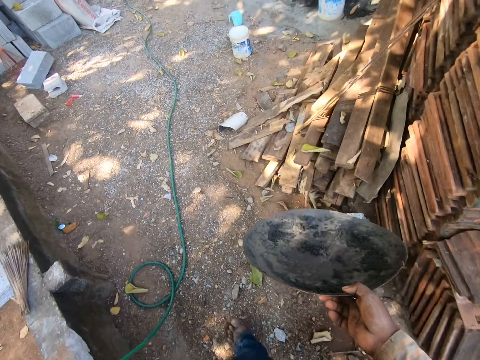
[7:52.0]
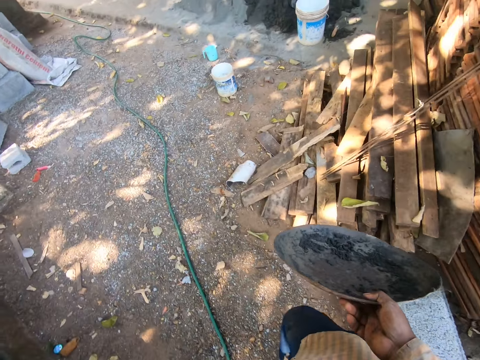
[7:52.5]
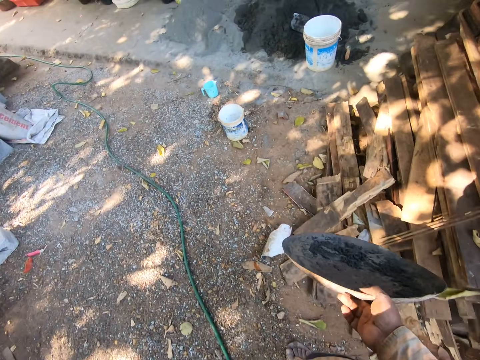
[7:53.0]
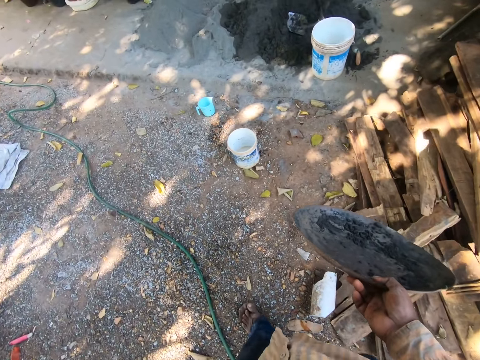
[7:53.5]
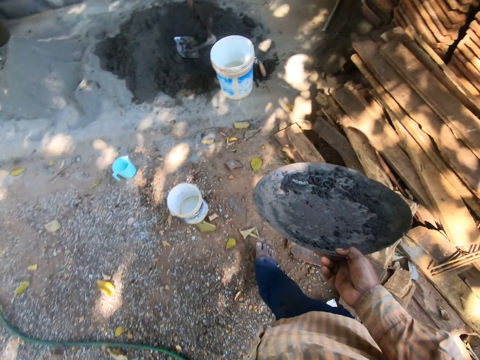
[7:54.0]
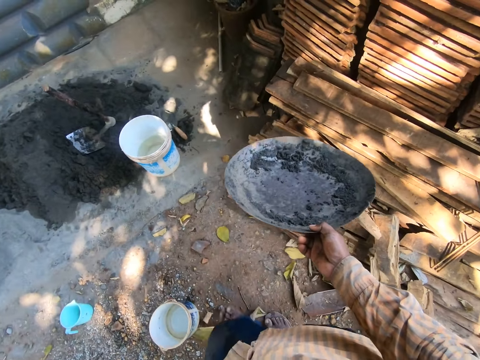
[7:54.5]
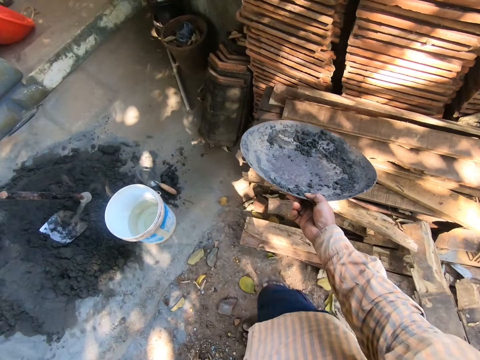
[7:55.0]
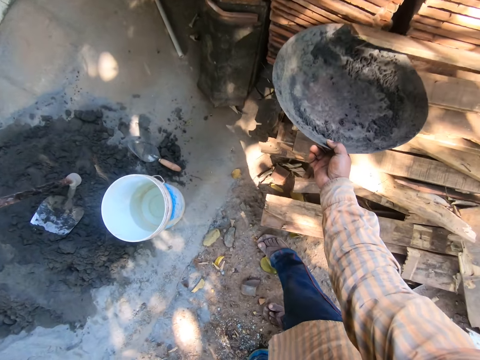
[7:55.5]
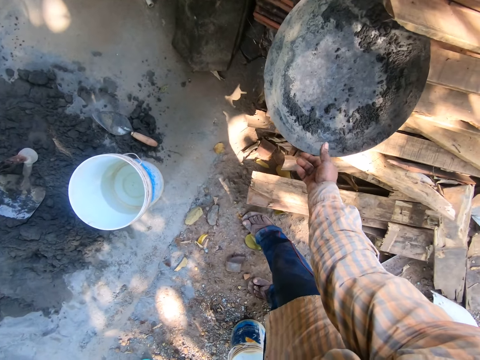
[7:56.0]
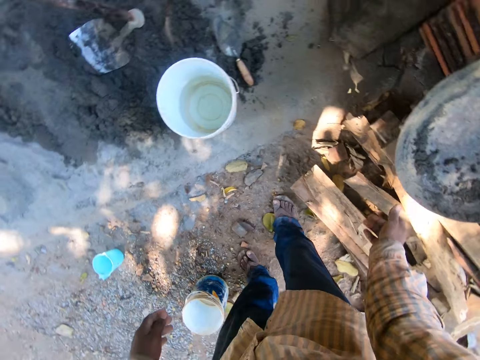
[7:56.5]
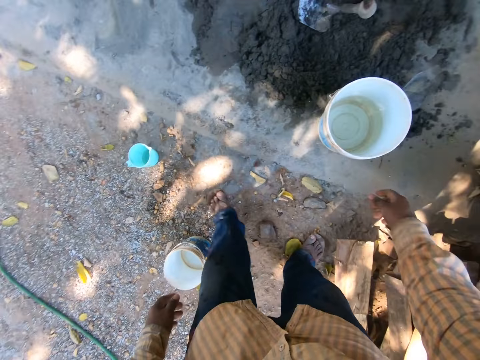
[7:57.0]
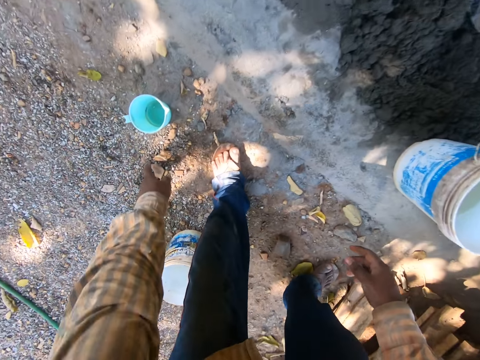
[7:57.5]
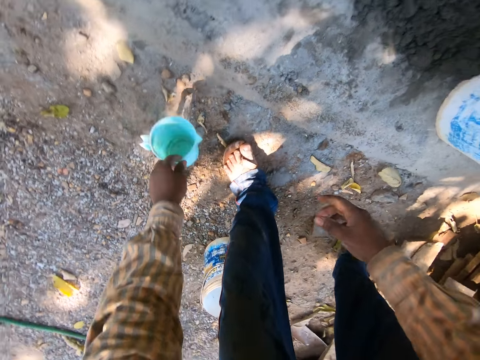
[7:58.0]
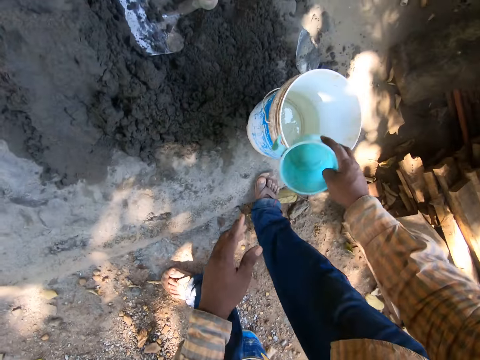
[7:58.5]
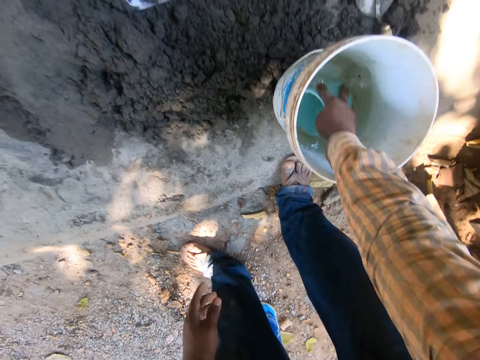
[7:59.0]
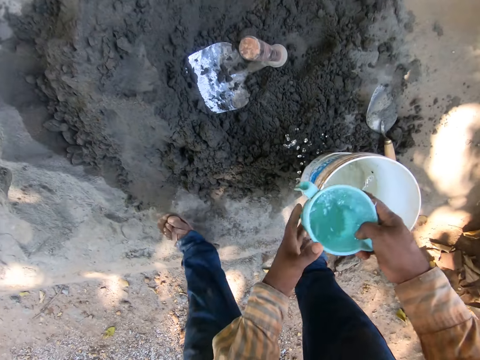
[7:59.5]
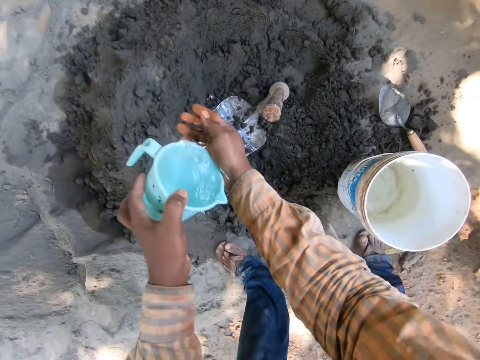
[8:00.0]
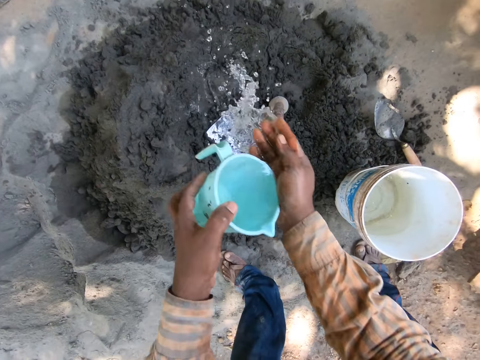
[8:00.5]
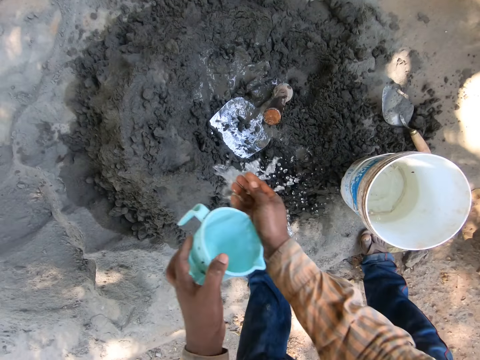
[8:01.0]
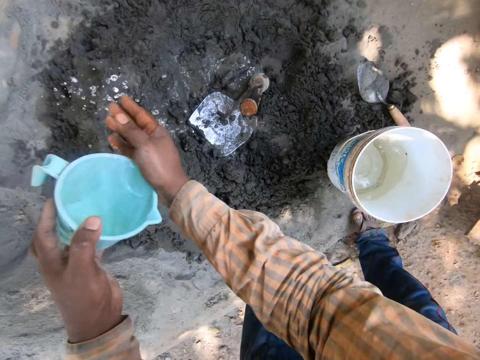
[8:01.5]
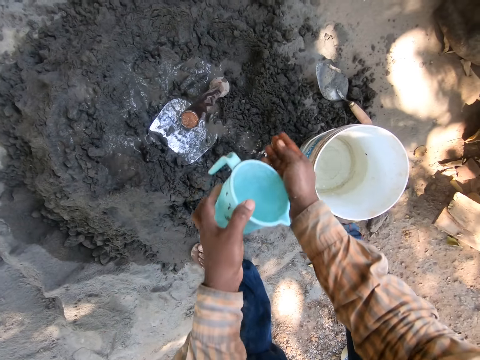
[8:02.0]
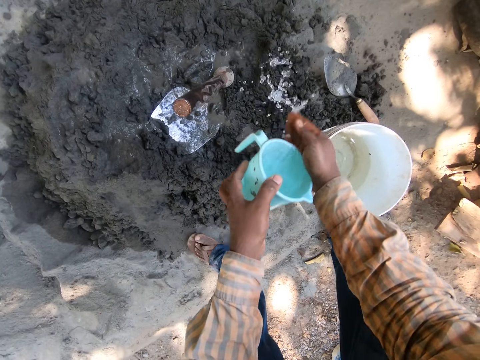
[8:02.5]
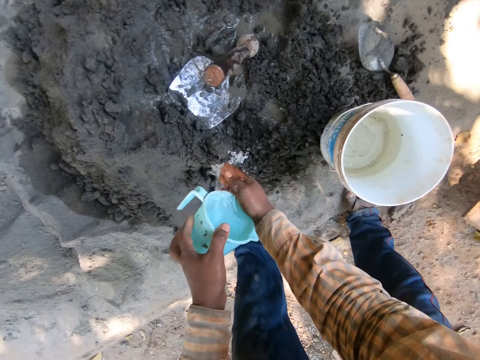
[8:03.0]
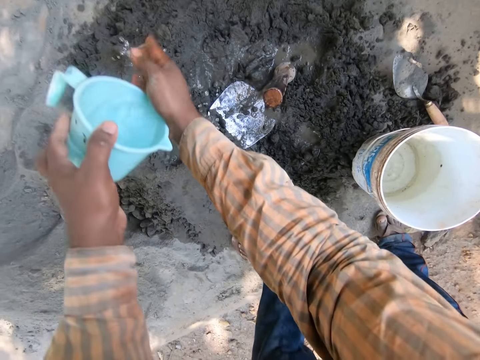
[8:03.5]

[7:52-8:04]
The camera wearer puts a mortar pan on the timbers, turns around, and walks in a yard. They take a cup. They draw the water and sprinkle the water on the concrete.

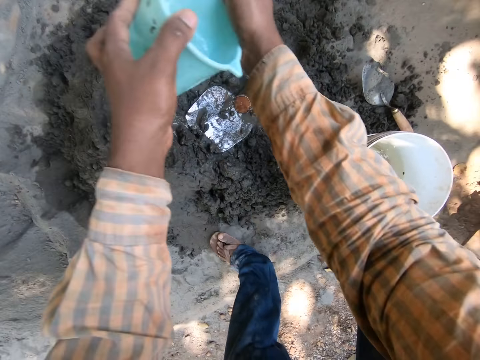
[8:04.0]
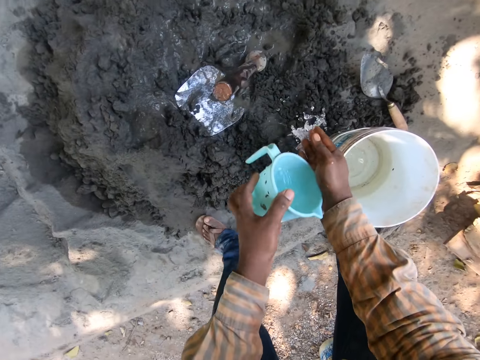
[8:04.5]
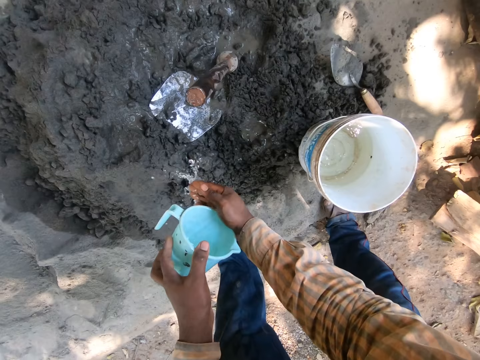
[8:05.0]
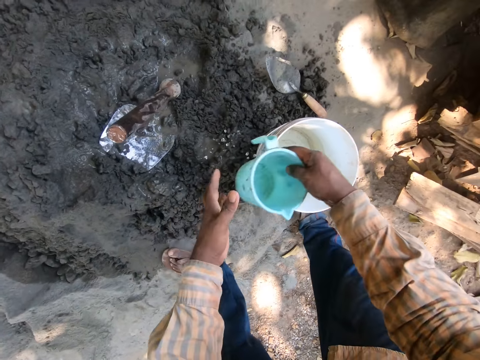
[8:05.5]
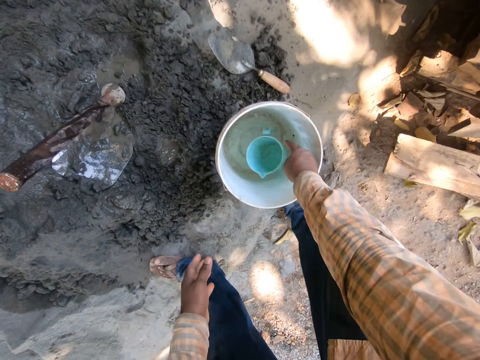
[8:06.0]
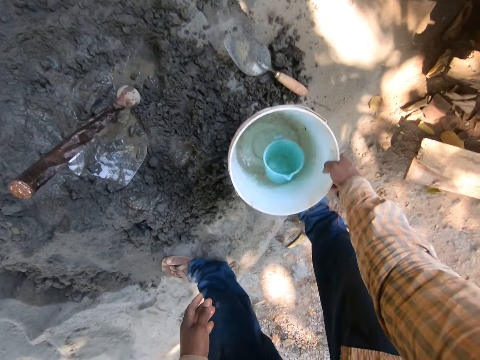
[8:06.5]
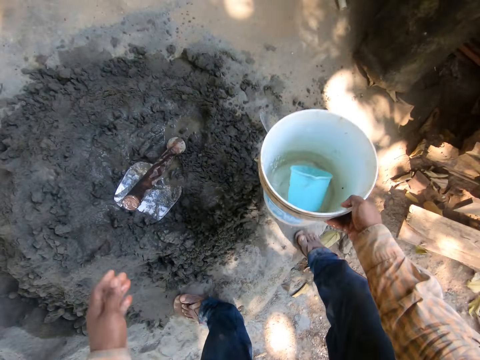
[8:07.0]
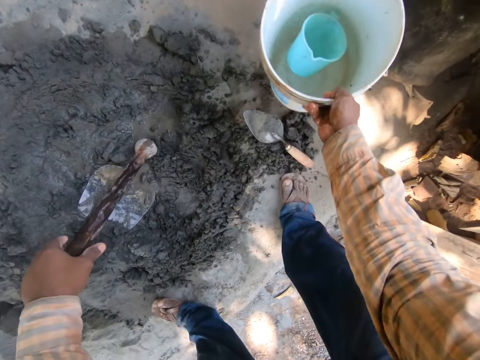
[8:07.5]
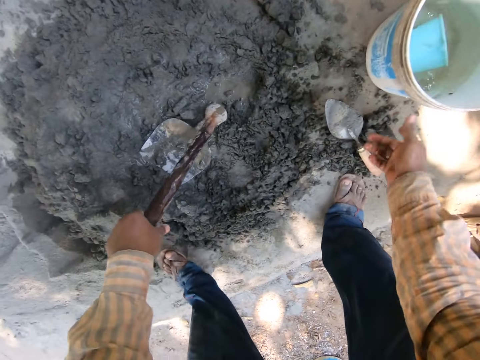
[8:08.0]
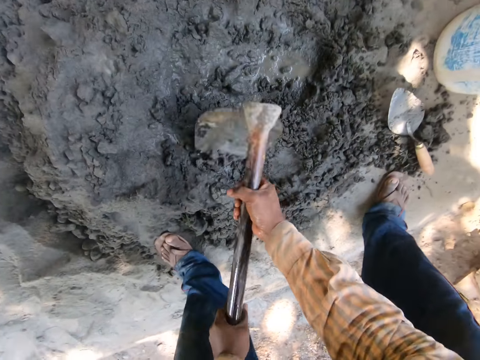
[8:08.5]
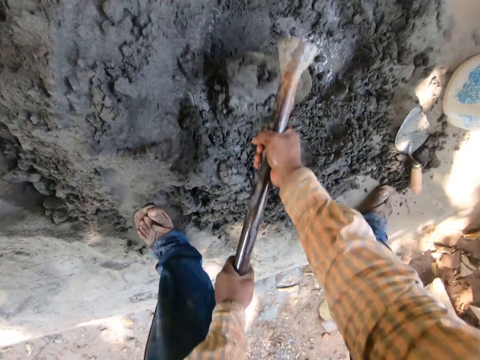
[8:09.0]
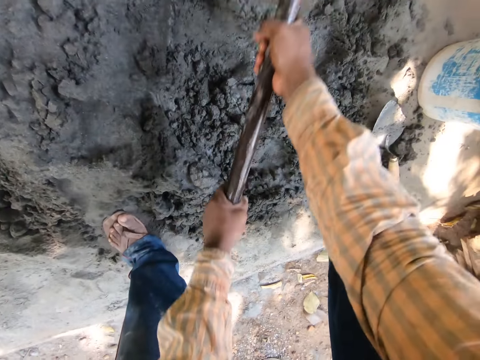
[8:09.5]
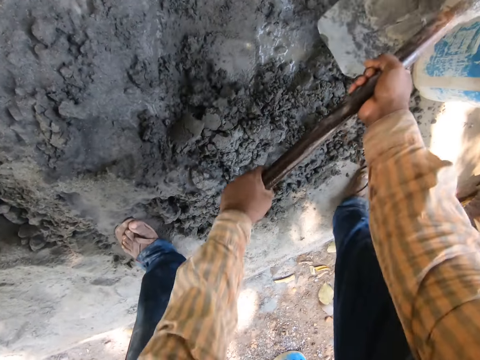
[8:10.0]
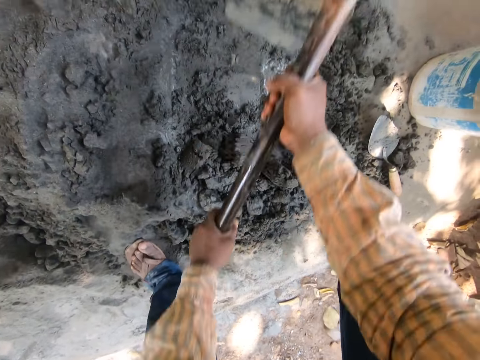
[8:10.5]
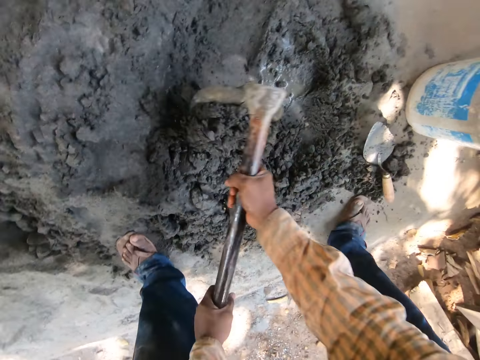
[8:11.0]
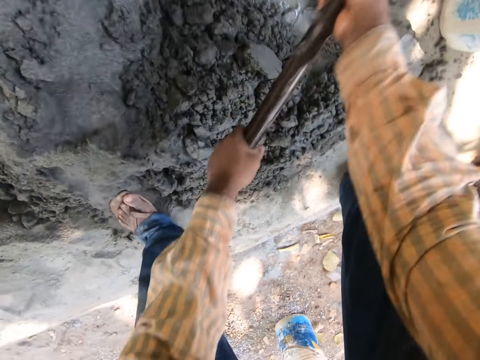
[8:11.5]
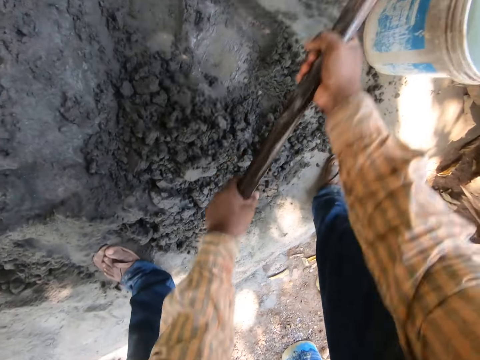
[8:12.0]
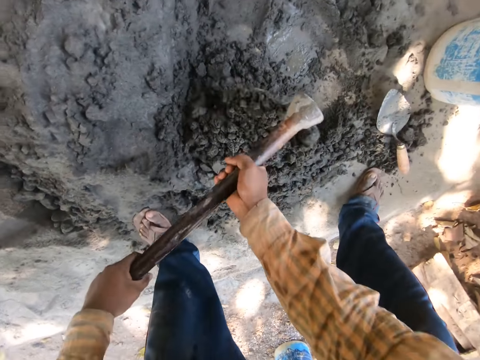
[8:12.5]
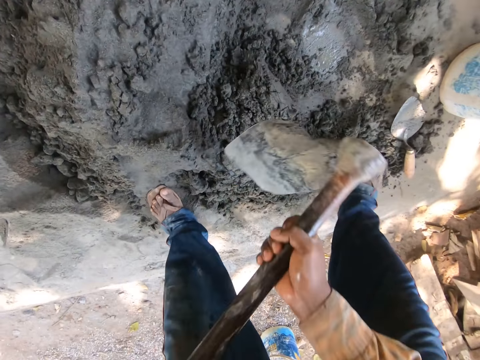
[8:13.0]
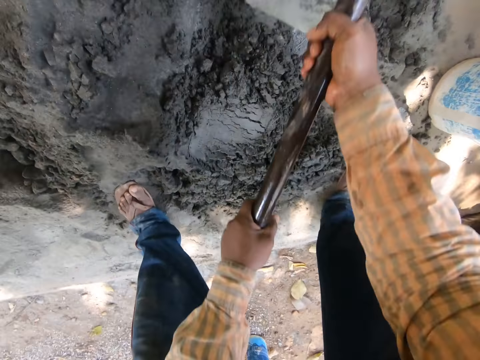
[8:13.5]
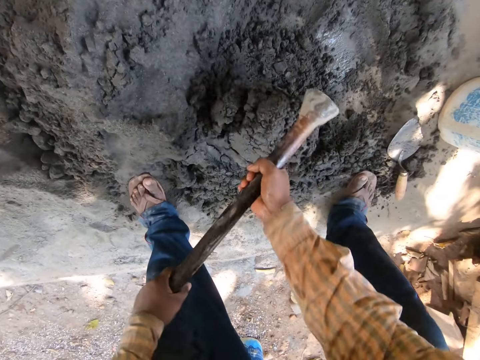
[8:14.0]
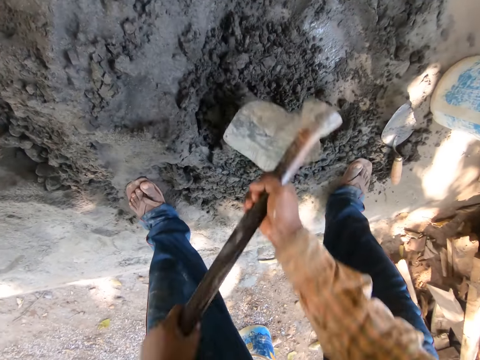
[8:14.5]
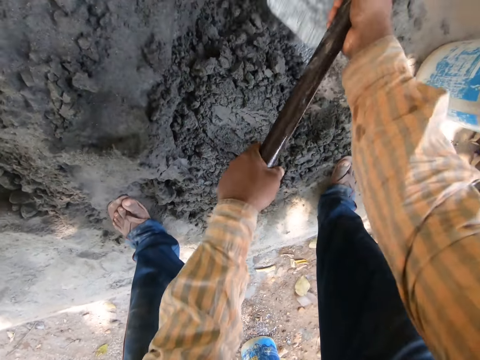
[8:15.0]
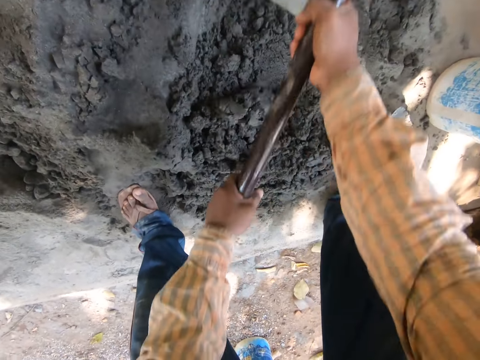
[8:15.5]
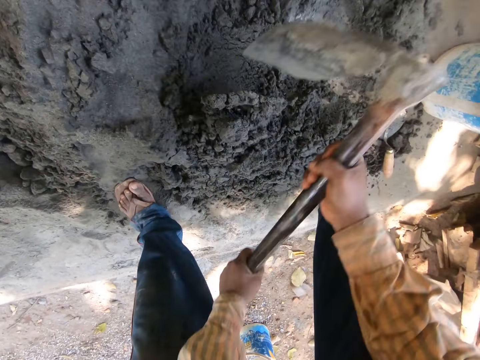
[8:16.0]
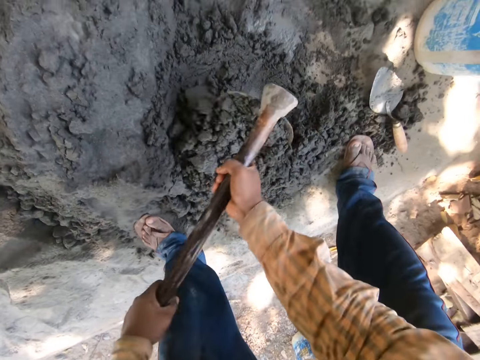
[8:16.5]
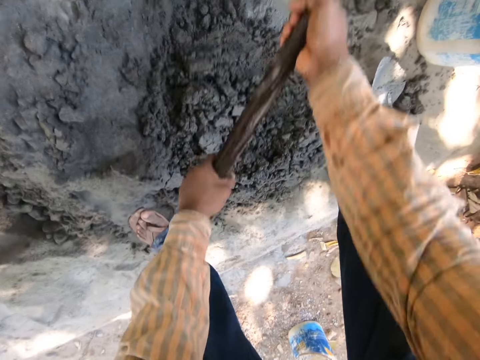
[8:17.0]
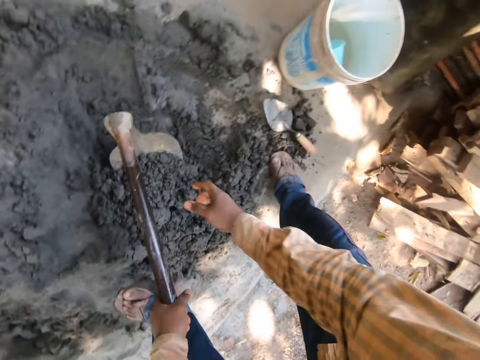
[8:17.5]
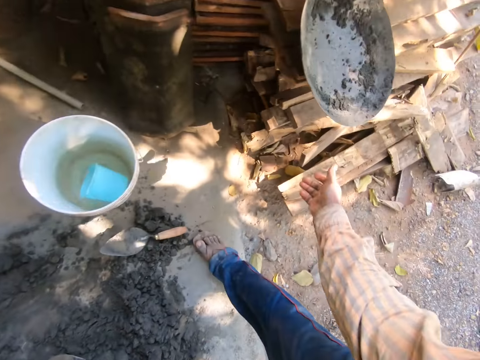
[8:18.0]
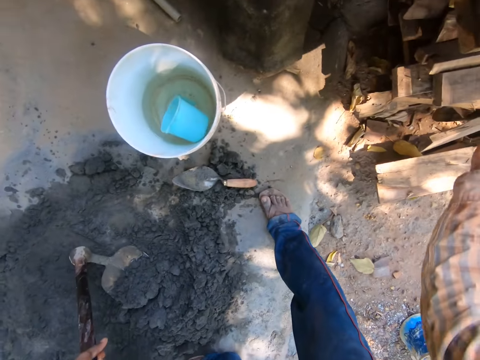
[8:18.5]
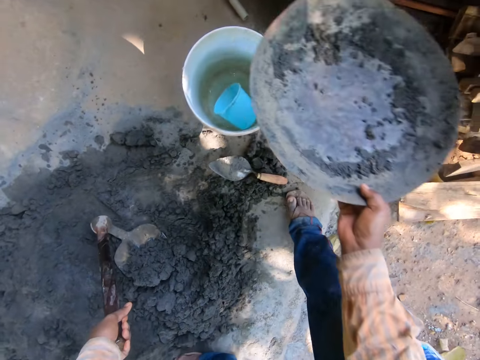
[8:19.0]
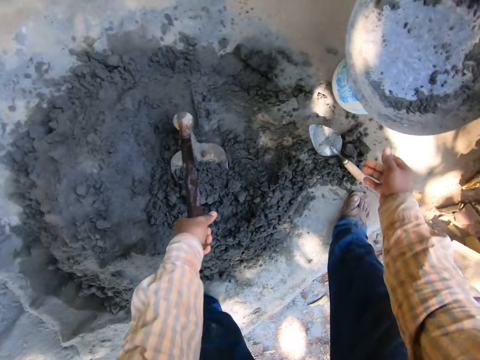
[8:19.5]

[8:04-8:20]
The camera wearer drops a cup in the water. They take the pail or bucket. They adjust the position of the pail. They drop the bucket. They take a hoe. They drop the hoe. They mix the concrete. They scoop the sand. They dig the sand. They scoop the sand. They turn around. They take the mortar pan. They put the mortar pan on the pail.
